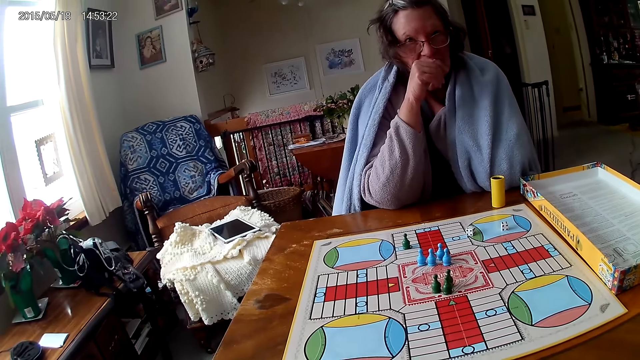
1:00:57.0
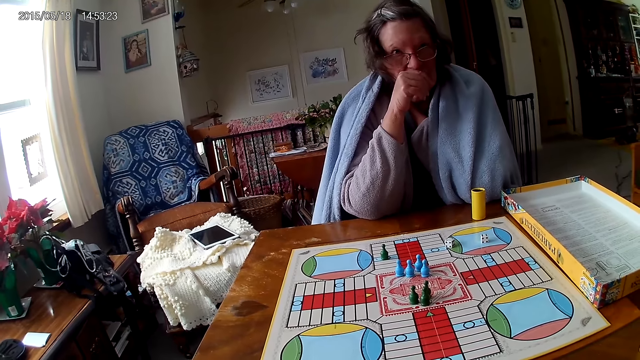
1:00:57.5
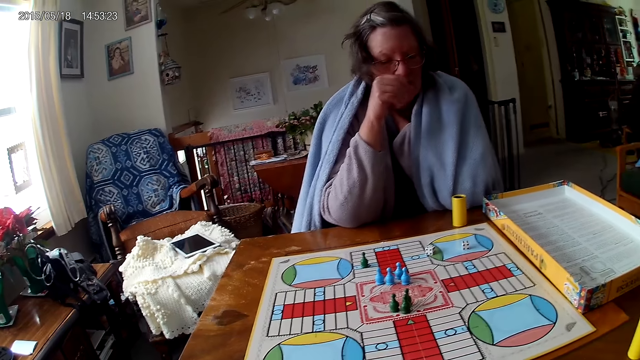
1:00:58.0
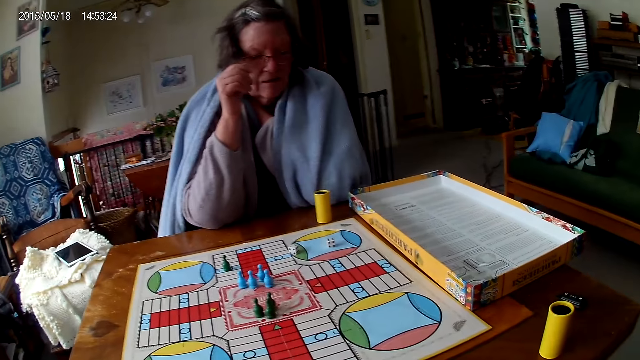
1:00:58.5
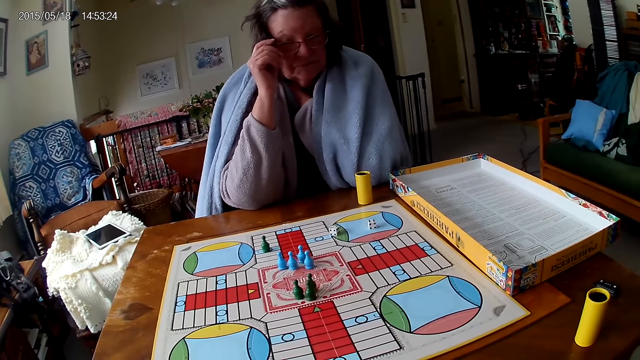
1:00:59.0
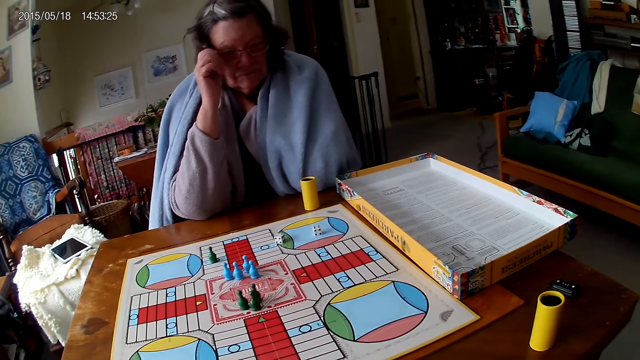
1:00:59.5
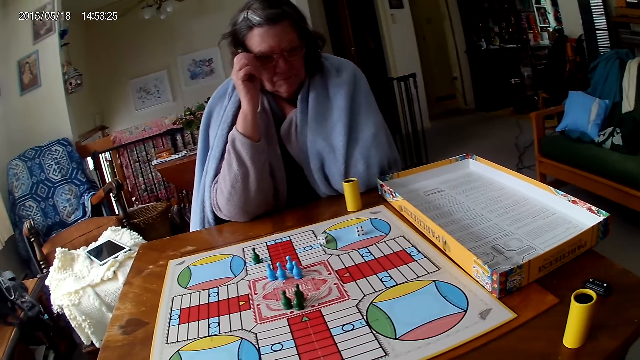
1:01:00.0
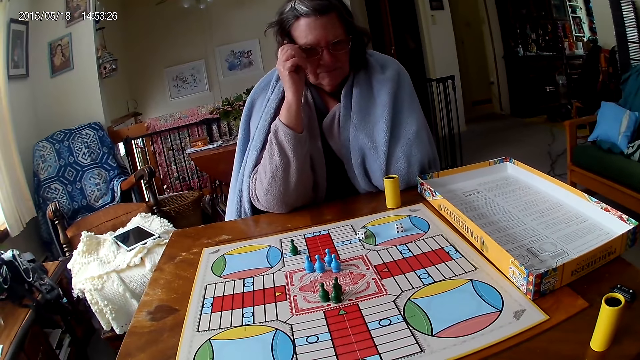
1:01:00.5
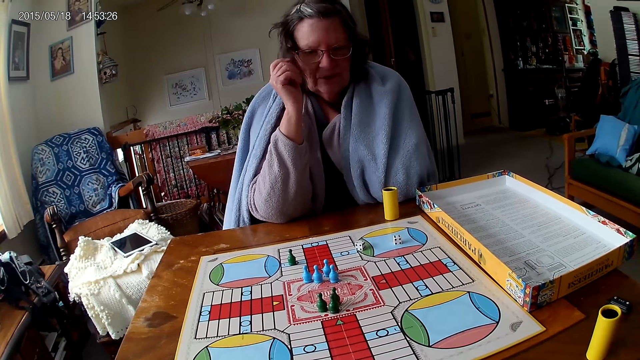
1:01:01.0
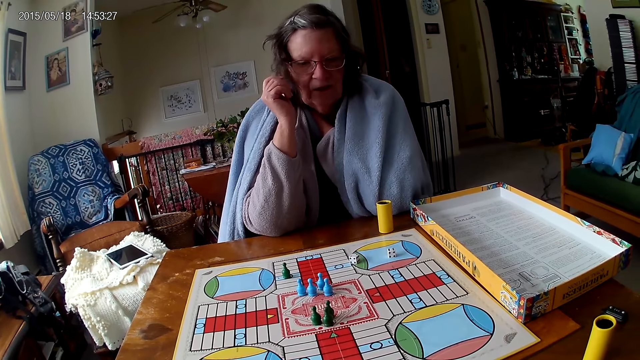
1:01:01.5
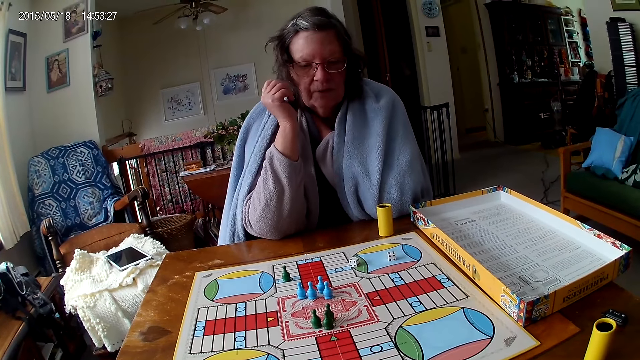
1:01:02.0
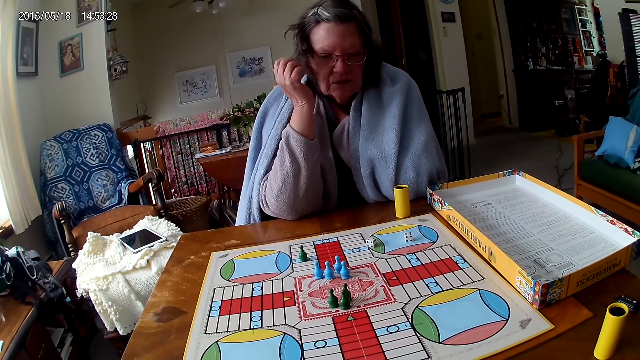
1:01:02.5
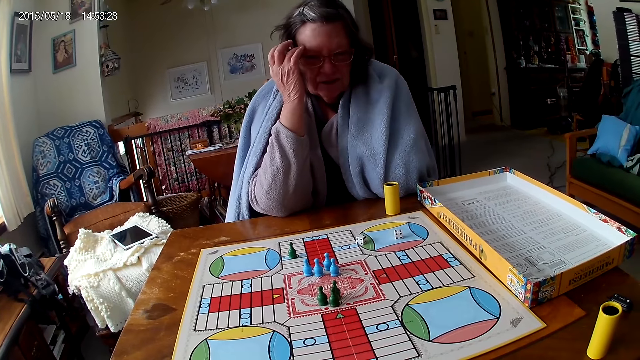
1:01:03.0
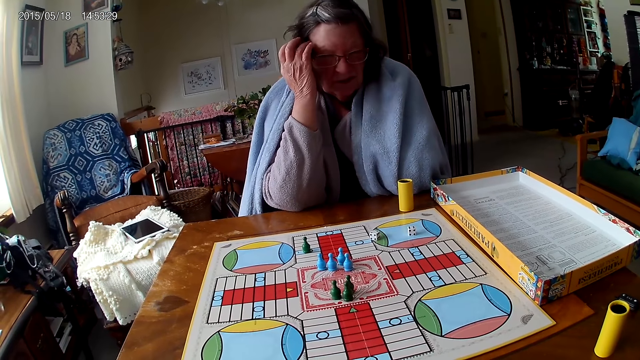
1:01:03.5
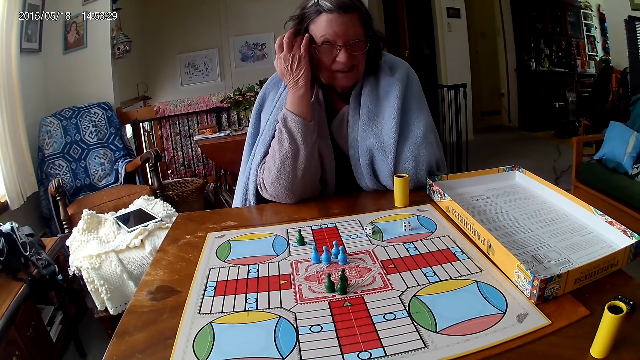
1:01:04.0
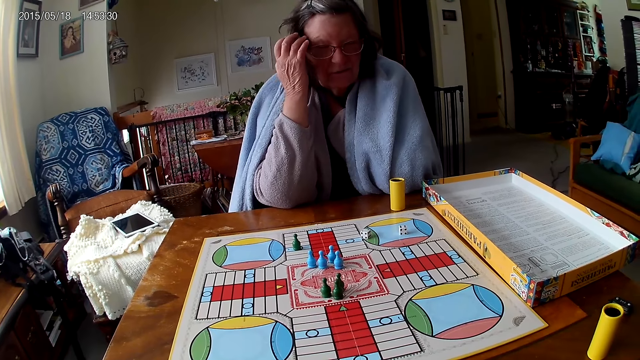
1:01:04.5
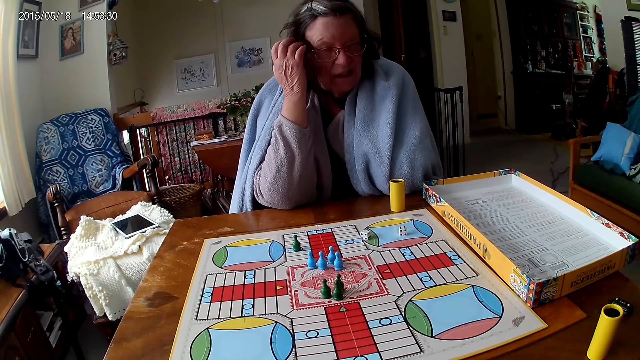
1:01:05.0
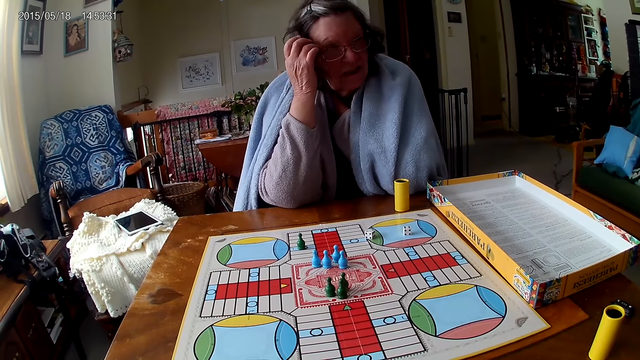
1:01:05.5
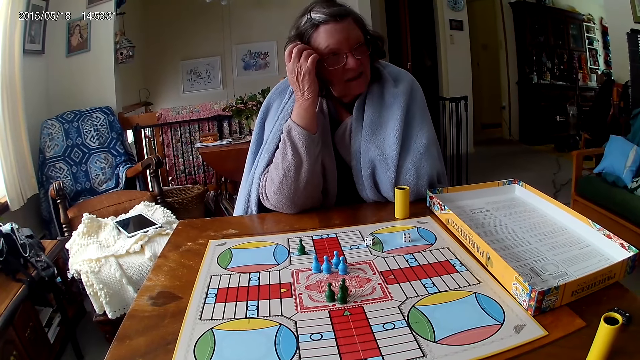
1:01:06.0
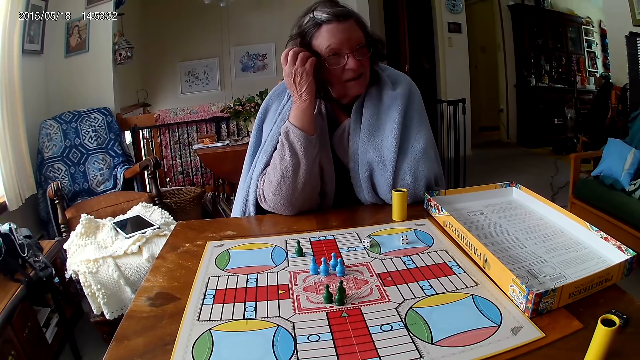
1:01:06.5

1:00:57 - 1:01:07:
A woman turns to the other side. The camera wearer looks at the board. The woman scratches her face.

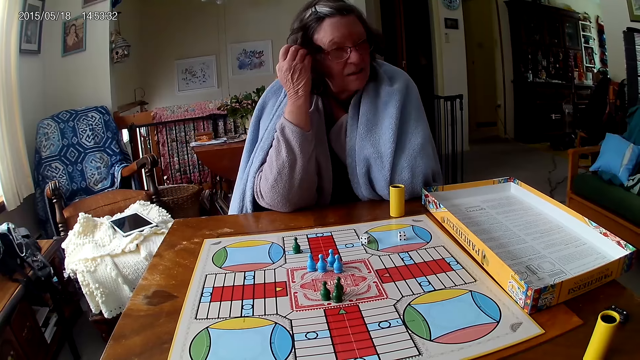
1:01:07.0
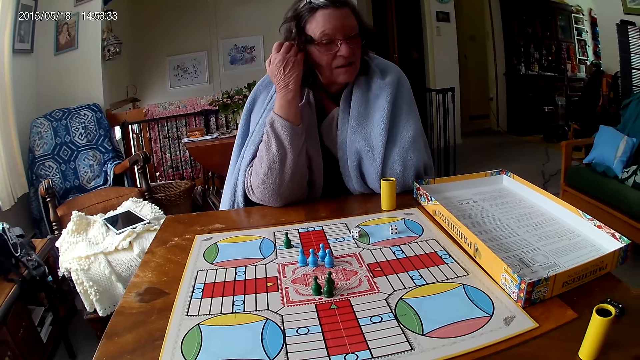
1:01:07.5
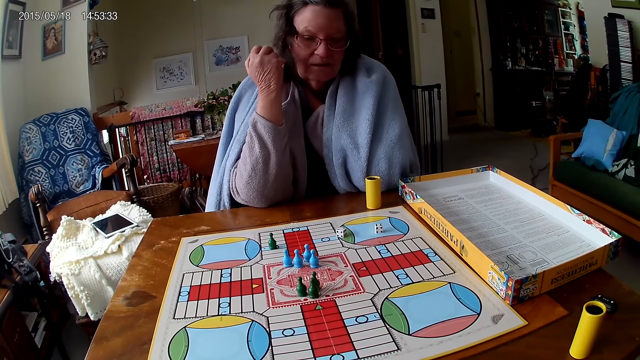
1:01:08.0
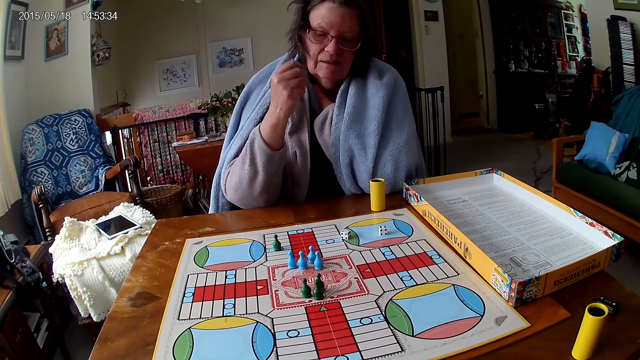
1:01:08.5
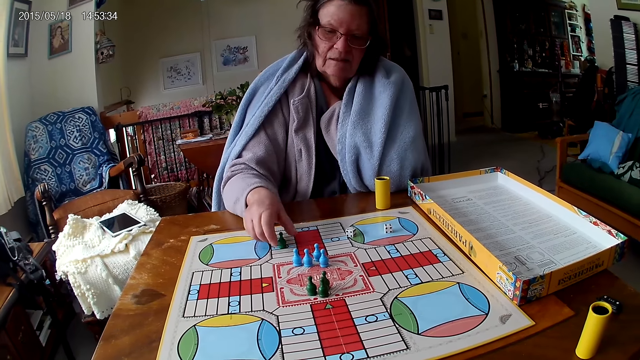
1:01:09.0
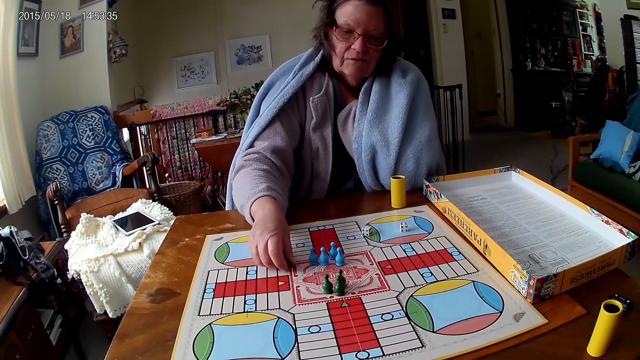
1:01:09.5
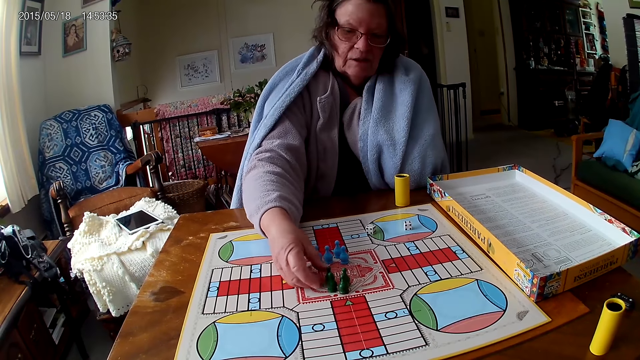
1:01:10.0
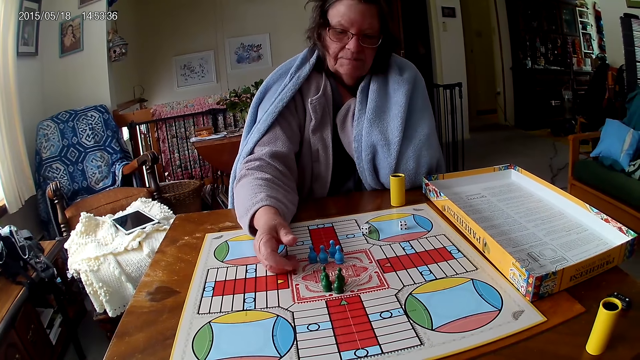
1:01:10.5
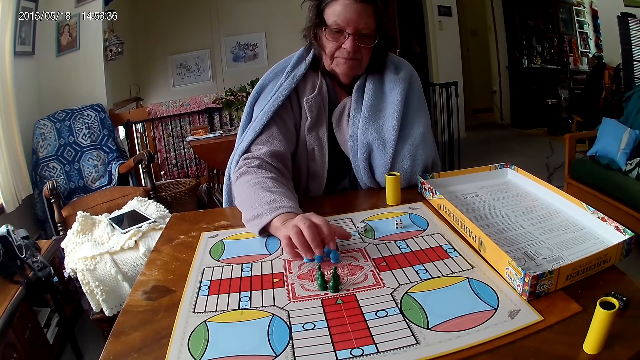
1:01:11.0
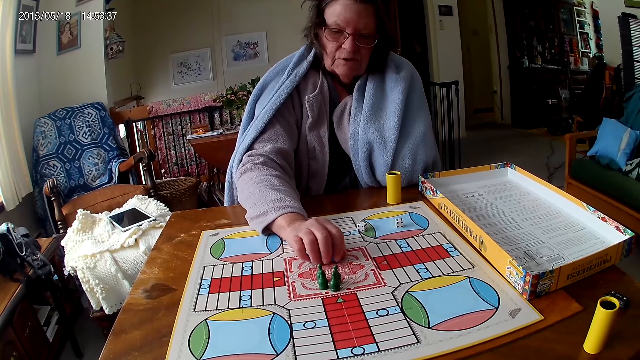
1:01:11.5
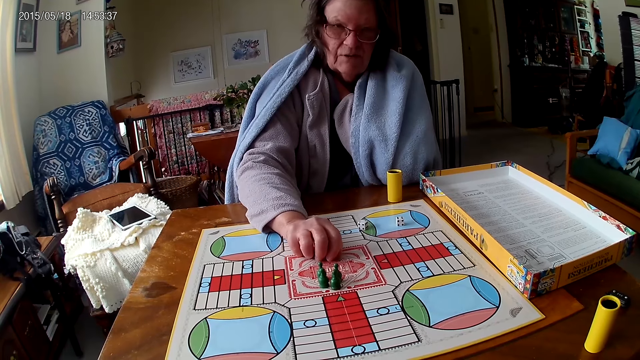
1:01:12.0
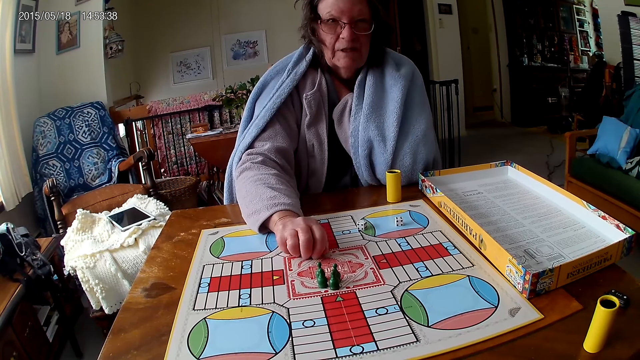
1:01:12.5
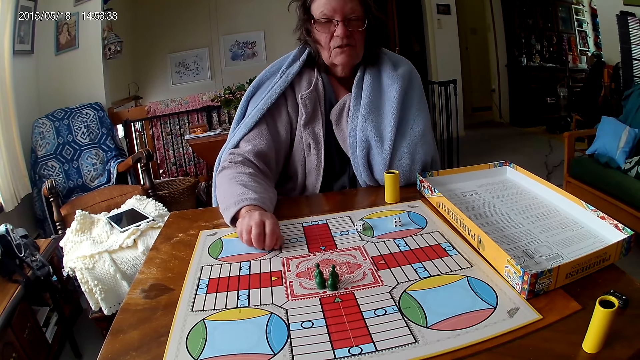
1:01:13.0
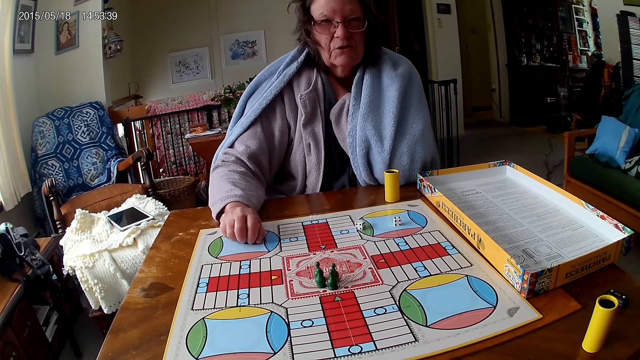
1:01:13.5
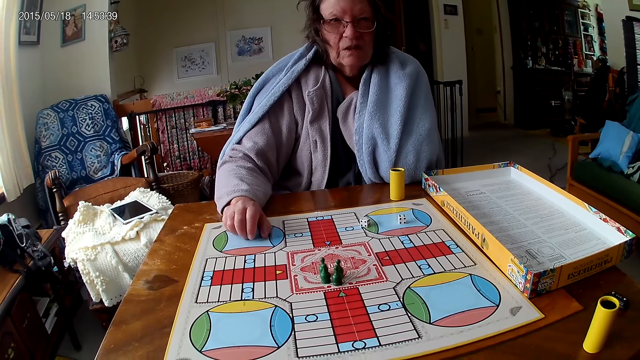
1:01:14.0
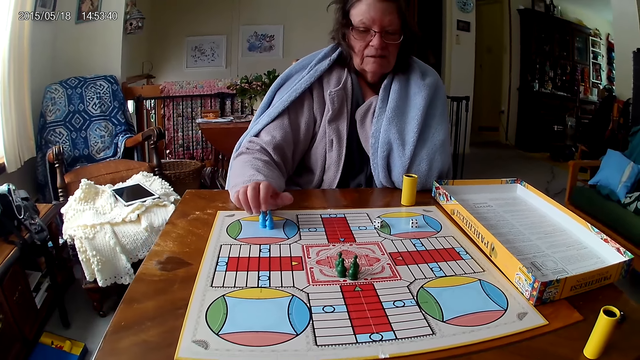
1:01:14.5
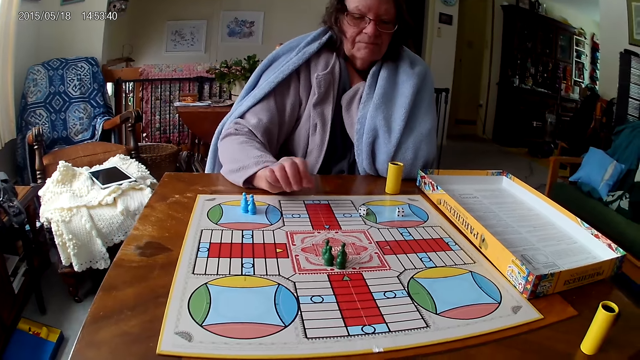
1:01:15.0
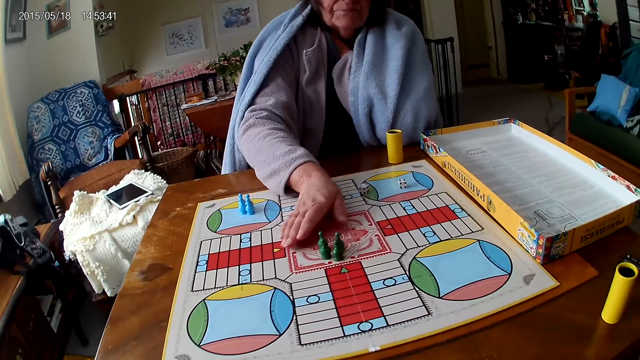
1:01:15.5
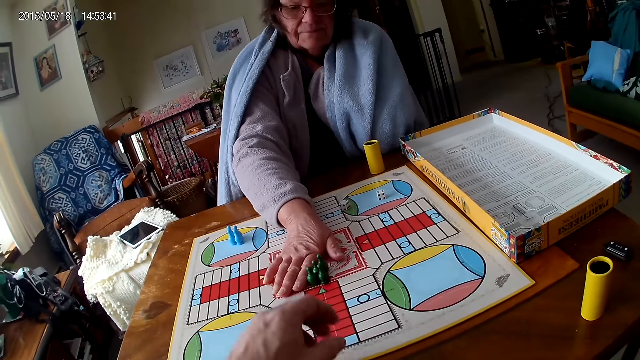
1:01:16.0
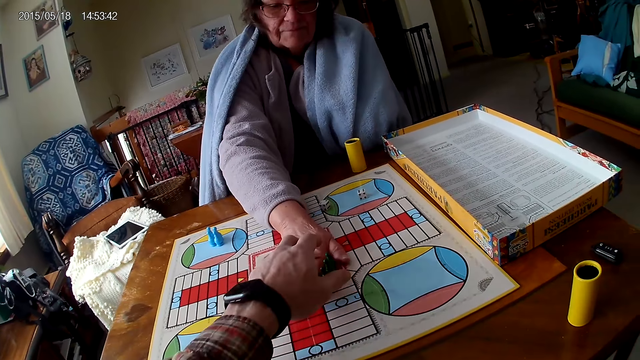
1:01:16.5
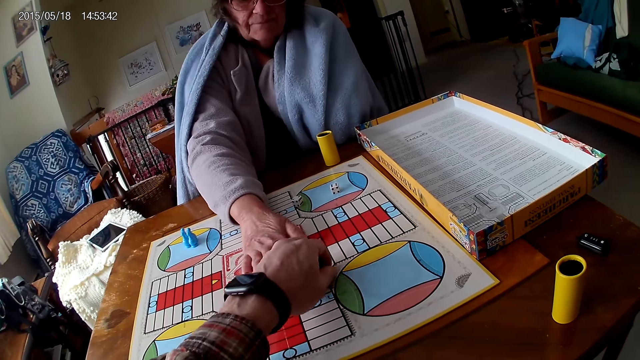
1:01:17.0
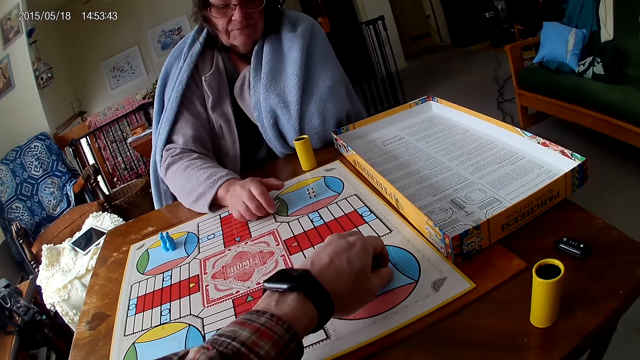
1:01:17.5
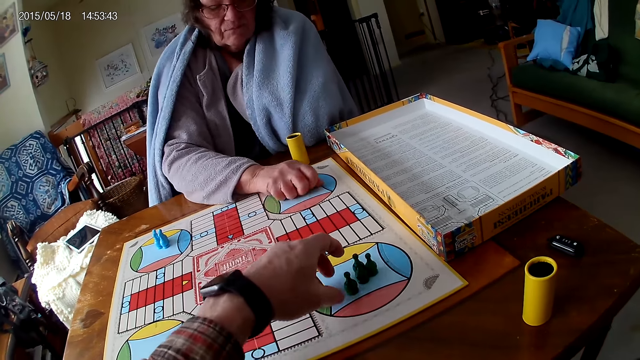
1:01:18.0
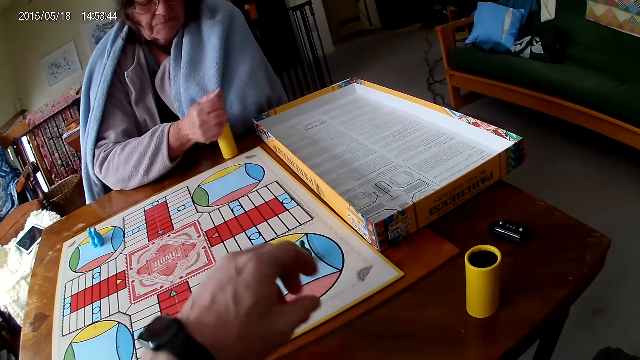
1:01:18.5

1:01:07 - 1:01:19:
A woman touches a ludo token or pawn from the ludo game with her right hand. She moves the ludo token on the ludo game with her right hand. She packs the ludo tokens from the ludo game on the table with her right hand. She moves the ludo tokens from the ludo game on the table with her right hand. She moves the ludo tokens from the ludo game on the table with her right hand again, to the camera wearer. The camera wearer moves the ludo tokens from the ludo game on the table with his right hand. He picks the pawns. The woman packs the dice from the ludo game on the table with her right hand.
